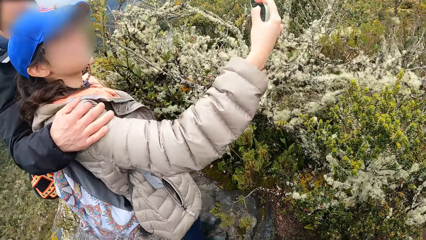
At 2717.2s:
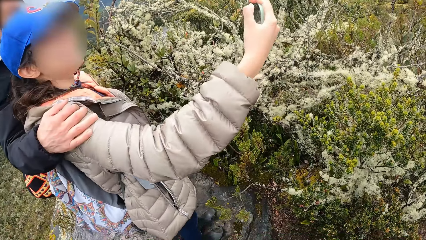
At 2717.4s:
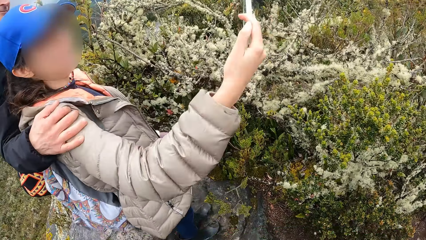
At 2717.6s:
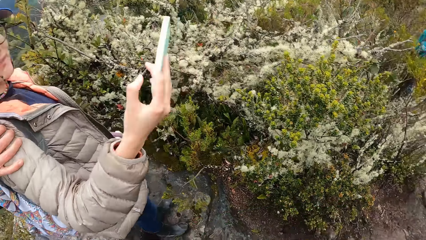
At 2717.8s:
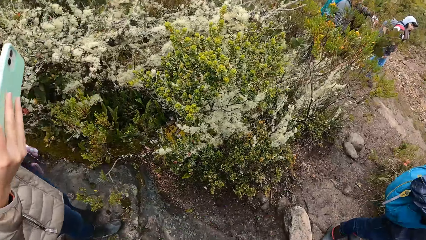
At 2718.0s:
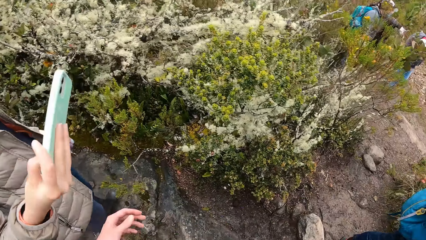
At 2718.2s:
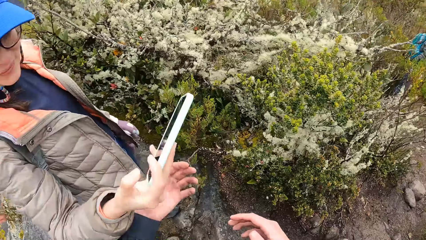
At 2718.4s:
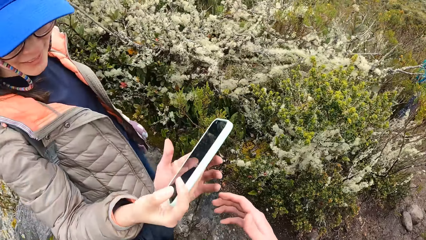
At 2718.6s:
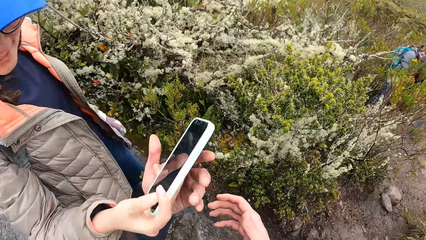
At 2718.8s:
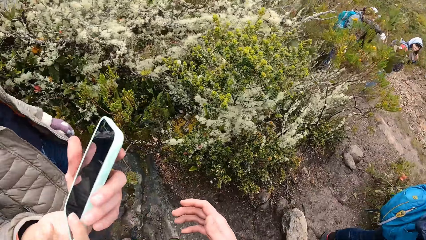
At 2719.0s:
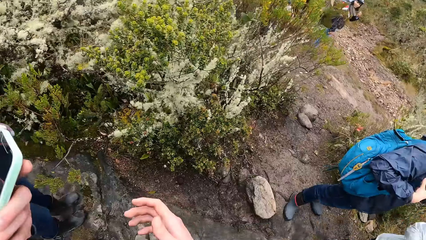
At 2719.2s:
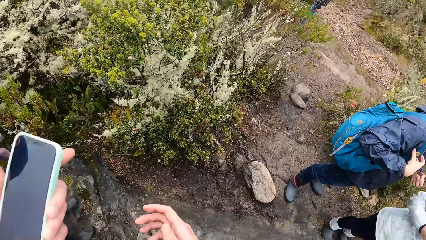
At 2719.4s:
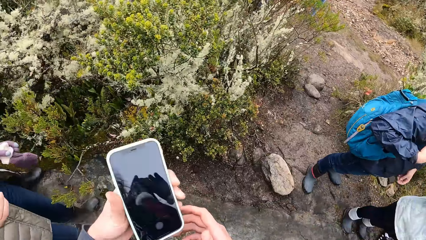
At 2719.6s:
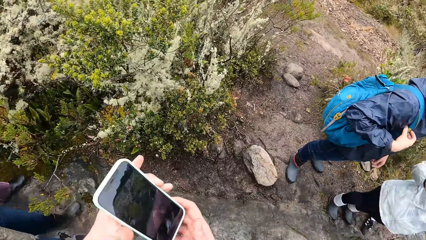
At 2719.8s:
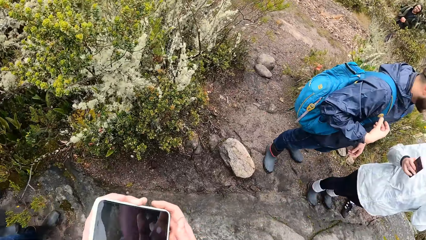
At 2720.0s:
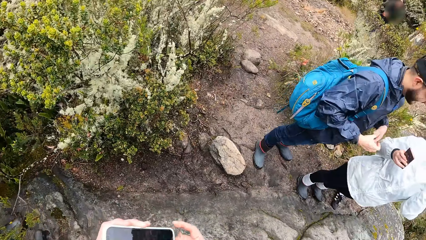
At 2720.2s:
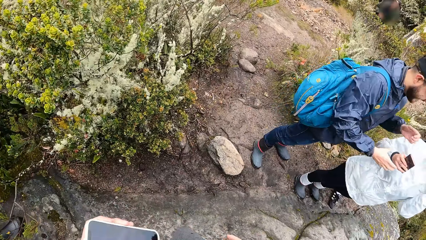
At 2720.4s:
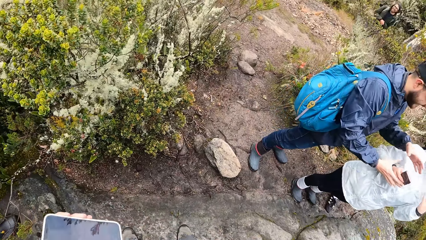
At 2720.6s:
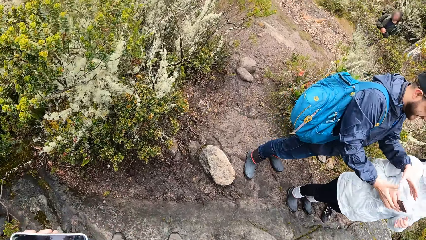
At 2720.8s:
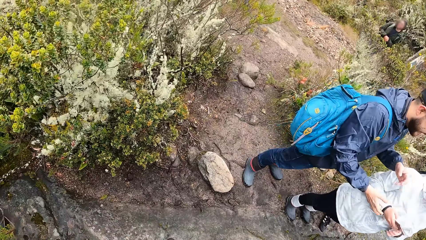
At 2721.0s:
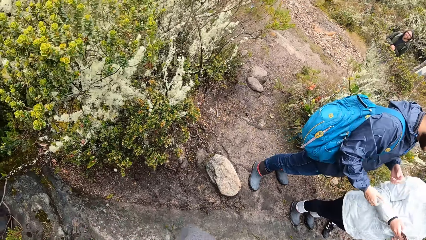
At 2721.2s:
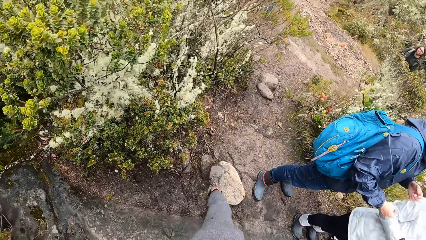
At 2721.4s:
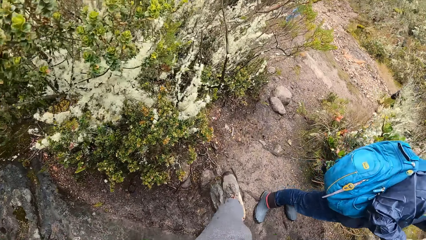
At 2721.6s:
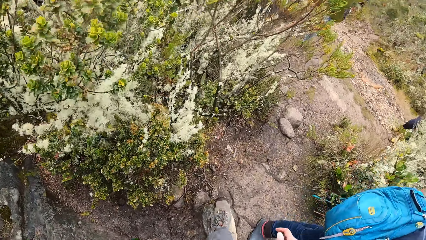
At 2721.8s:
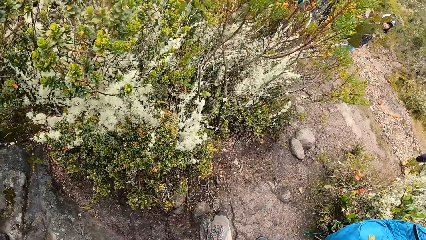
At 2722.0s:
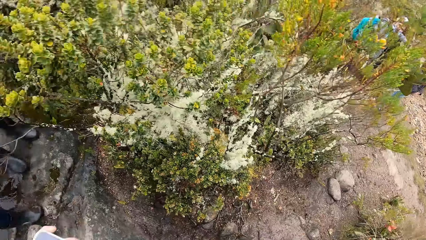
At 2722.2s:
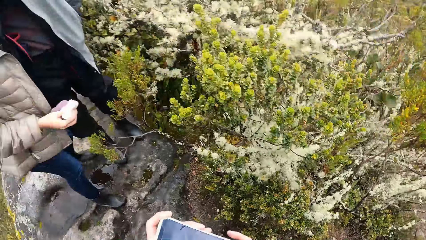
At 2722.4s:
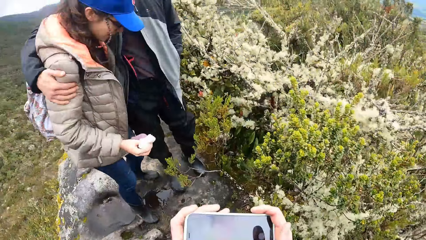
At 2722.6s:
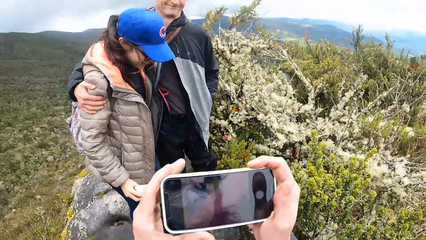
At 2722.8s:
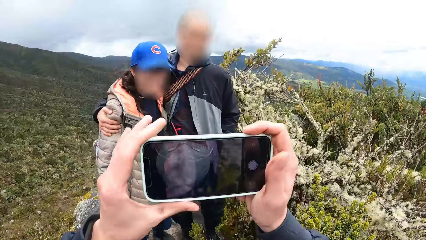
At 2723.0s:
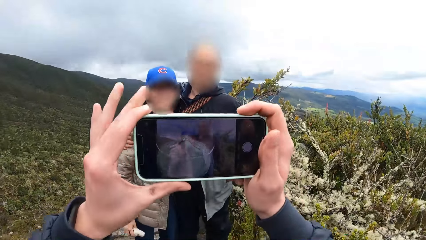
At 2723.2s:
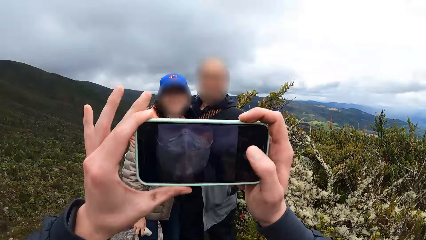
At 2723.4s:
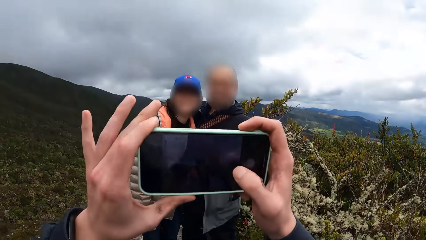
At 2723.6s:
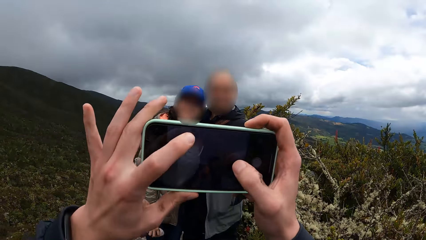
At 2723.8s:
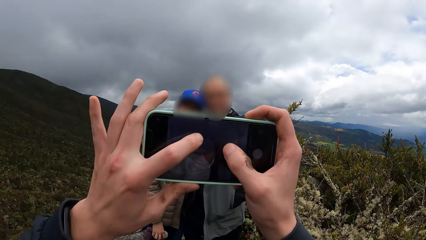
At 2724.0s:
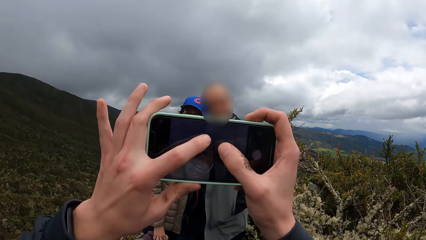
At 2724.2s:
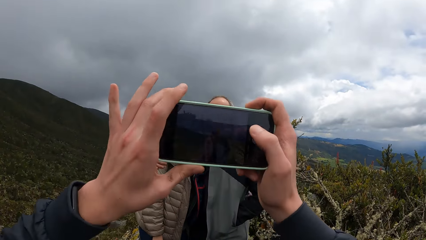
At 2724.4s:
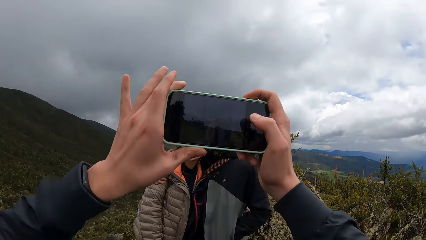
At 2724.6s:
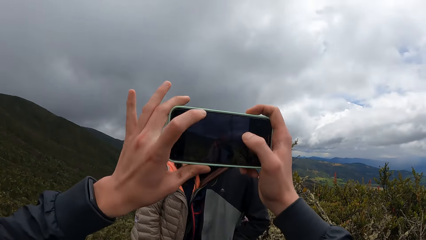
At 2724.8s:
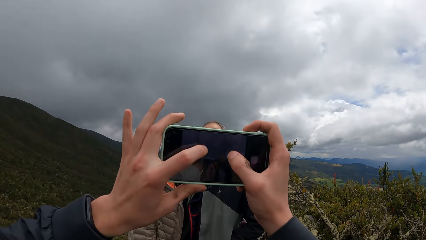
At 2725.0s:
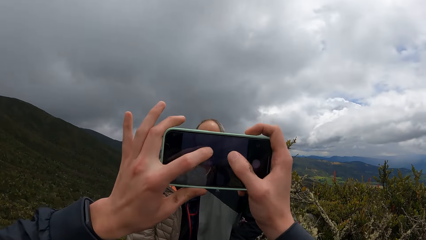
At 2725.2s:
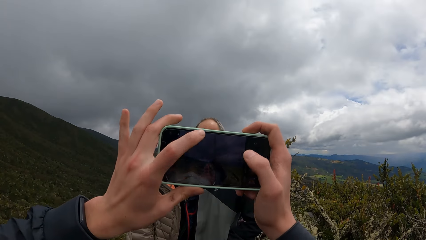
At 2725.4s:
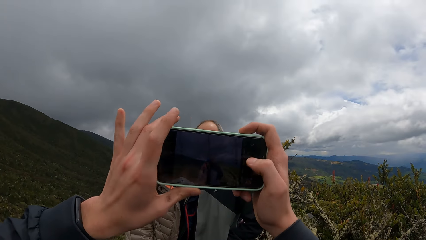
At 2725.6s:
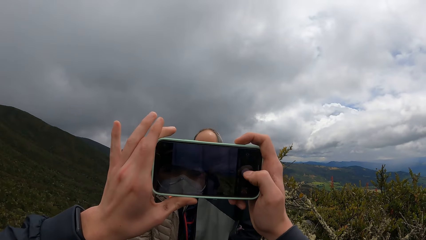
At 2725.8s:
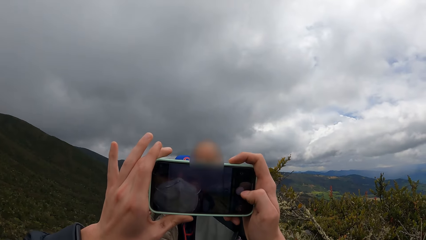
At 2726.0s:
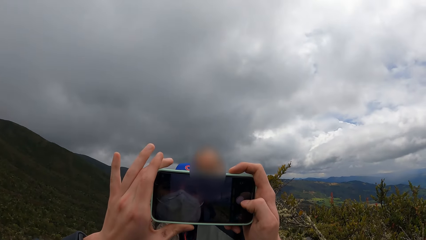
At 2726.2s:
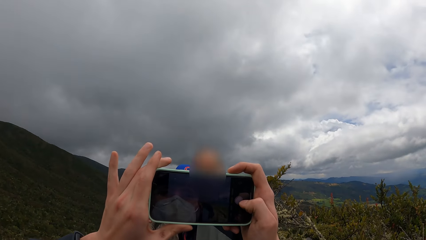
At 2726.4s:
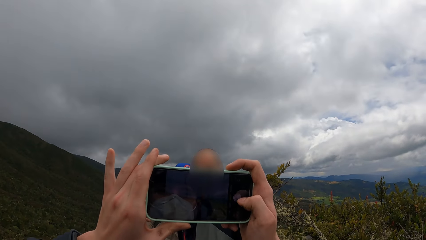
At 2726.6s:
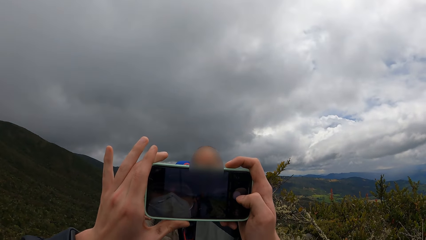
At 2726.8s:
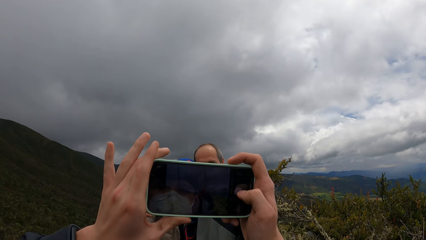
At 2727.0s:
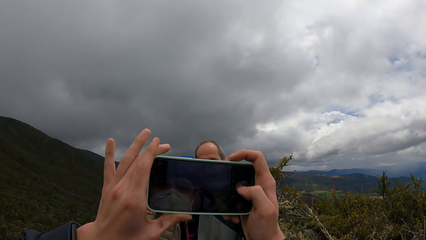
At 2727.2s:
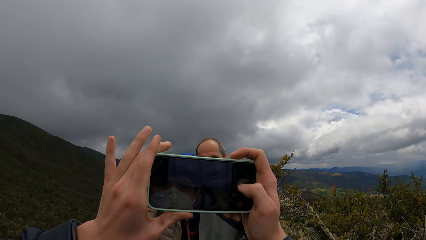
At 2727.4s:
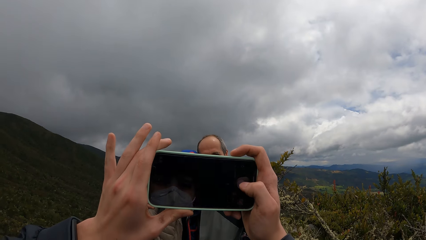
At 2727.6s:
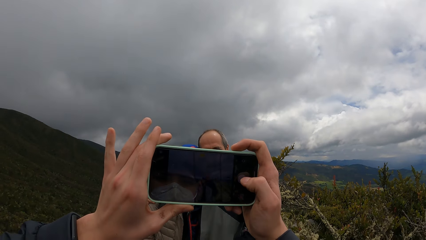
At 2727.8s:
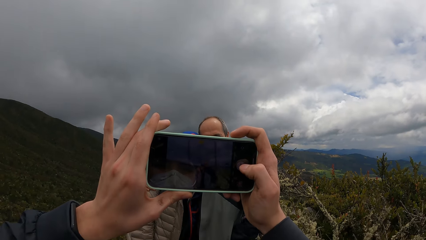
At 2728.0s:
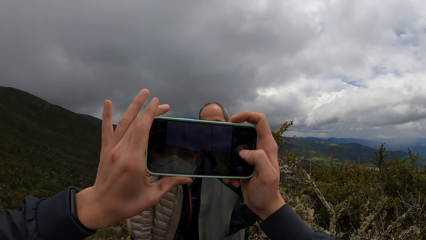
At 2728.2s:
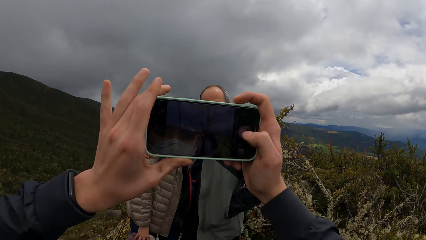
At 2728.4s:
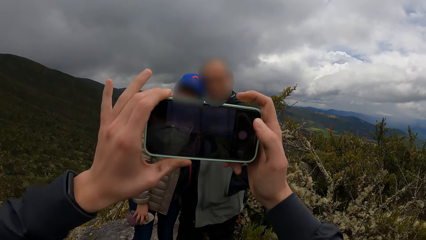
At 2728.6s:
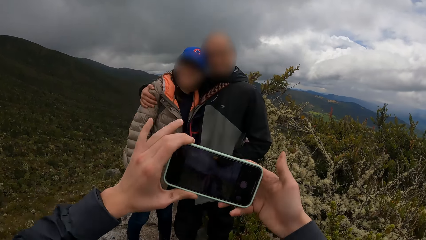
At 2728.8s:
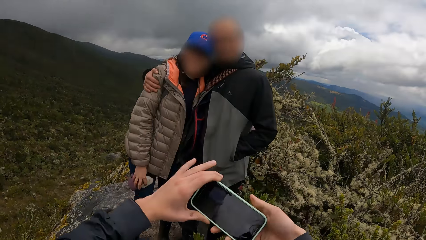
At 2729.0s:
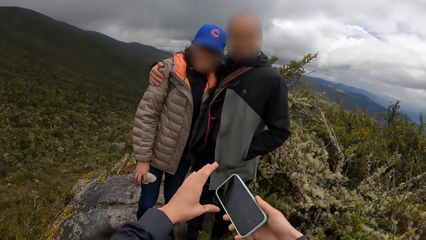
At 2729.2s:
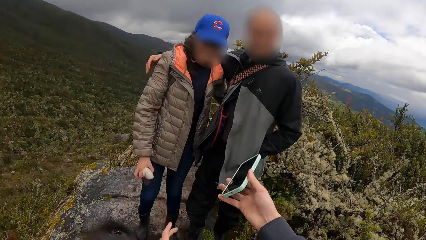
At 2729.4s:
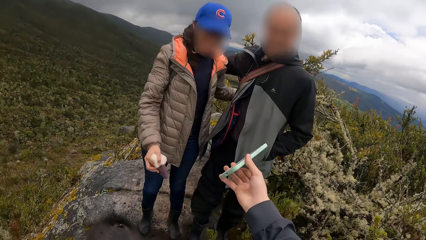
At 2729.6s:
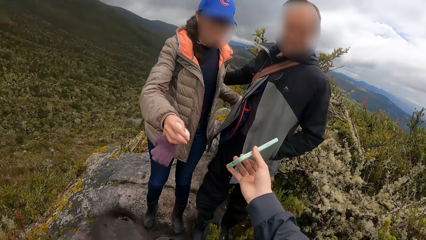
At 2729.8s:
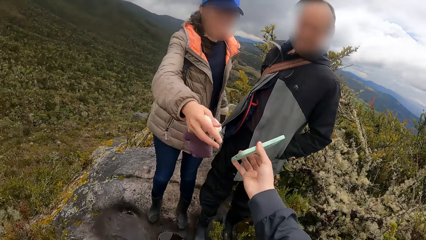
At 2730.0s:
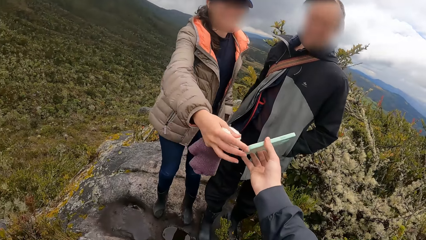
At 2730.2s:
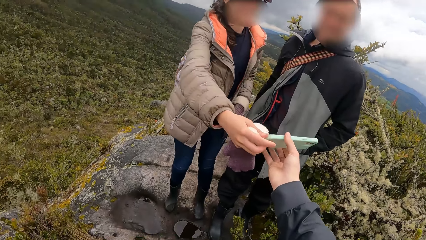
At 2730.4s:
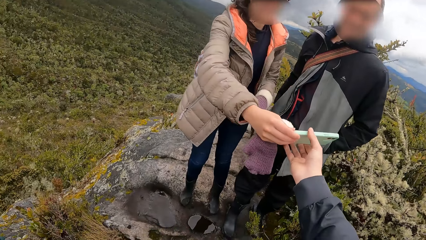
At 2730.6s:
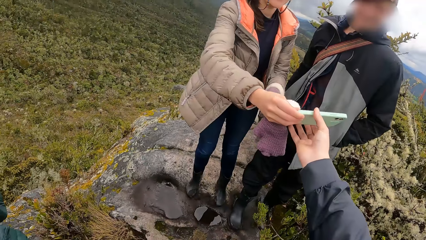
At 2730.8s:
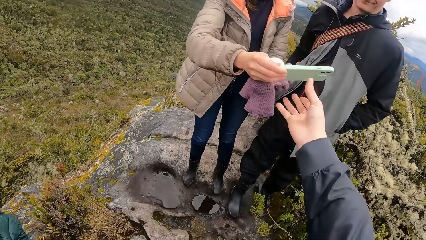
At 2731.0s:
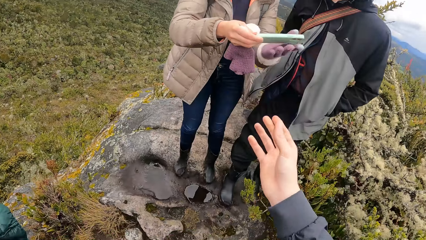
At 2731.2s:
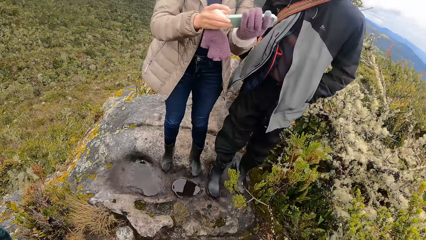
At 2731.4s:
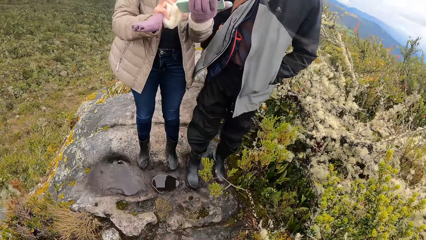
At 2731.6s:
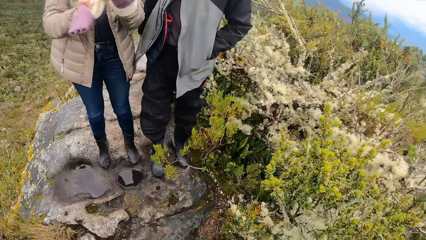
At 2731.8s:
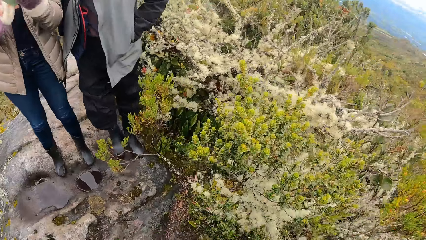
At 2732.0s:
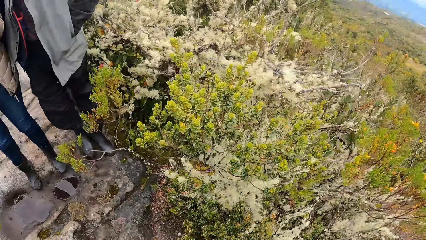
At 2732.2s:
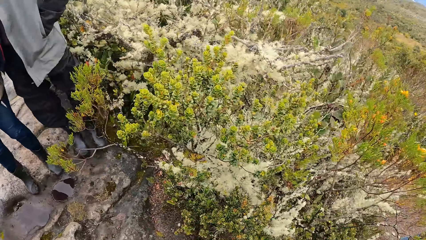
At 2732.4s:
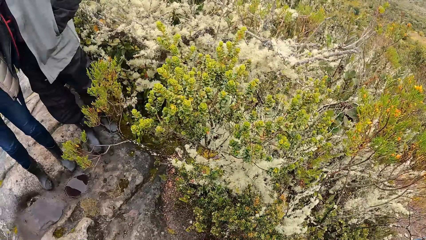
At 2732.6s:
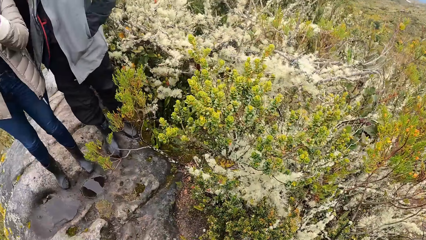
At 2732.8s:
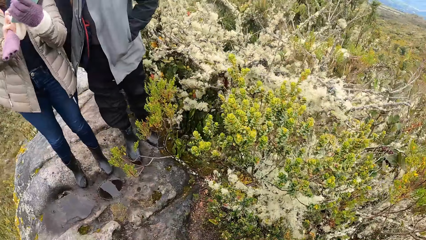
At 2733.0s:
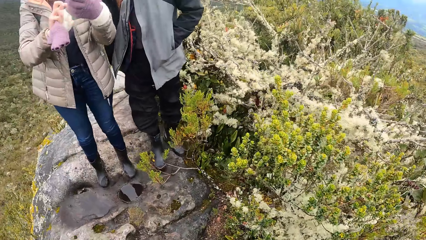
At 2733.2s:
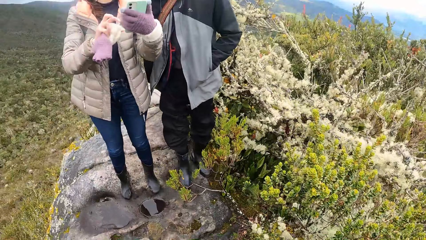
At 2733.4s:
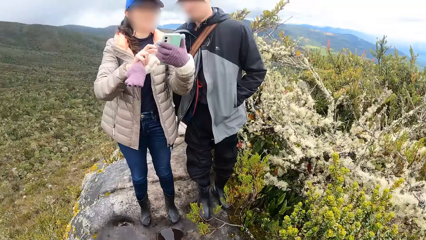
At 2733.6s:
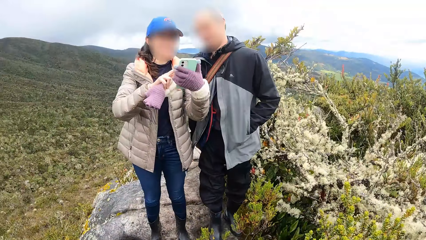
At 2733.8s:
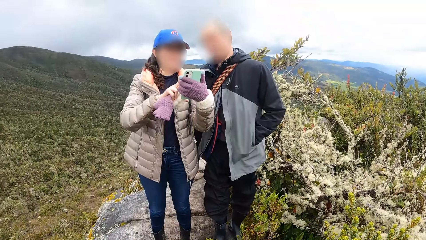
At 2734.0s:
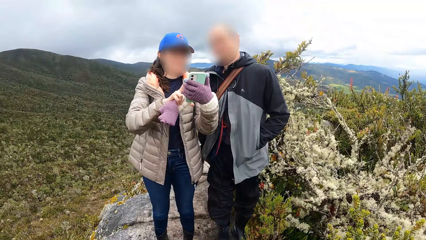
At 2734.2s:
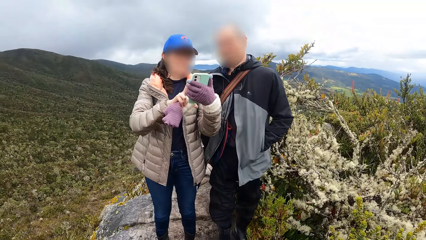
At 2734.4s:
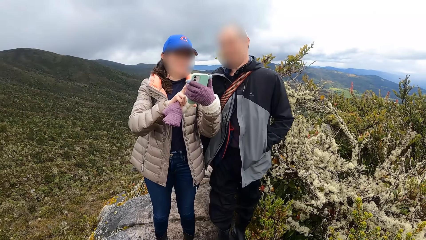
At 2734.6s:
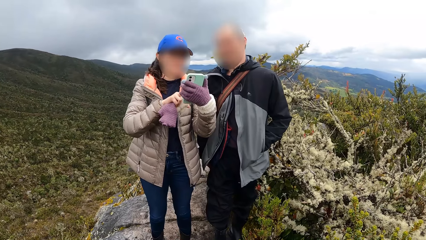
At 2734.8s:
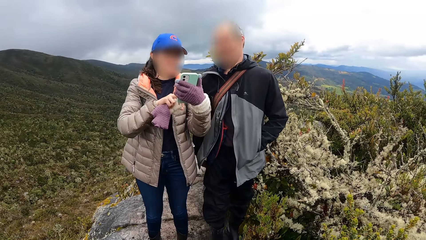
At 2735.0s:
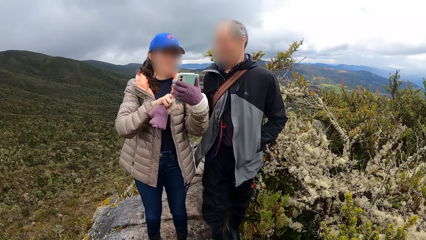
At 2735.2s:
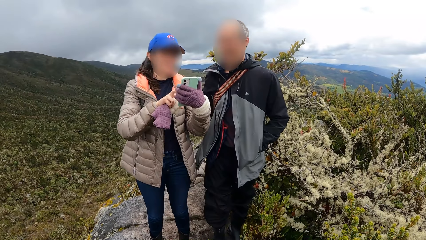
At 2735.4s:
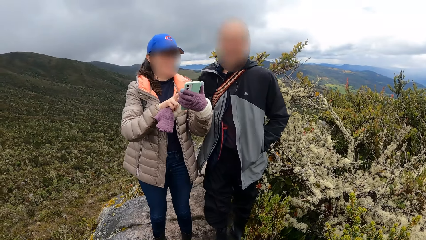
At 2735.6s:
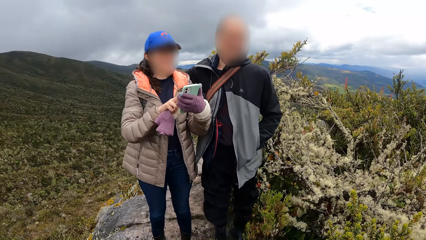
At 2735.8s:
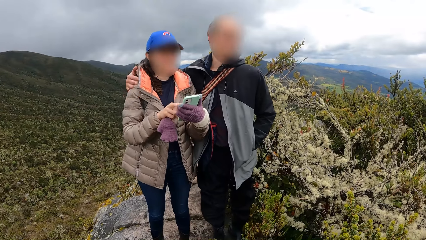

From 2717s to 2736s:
A woman takes a photo. The woman passes a phone to the camera wearer. He collects the phone from the woman with his left hand. Another person interacts with yet another person. The camera wearer steps forward. He walks in the field. He snaps the woman and a man with the phone in his hands. He operates the phone. He takes a photo. He passes the phone to the woman with his right hand. He turns round. The woman operates the phone.
